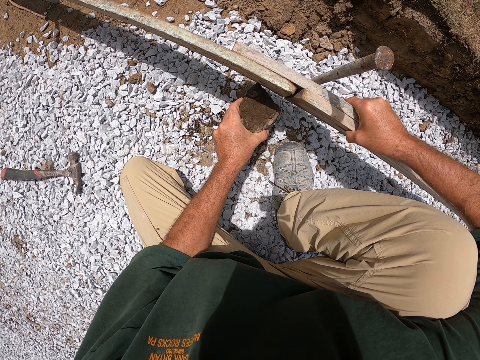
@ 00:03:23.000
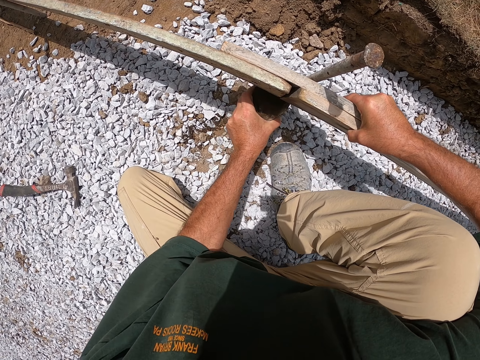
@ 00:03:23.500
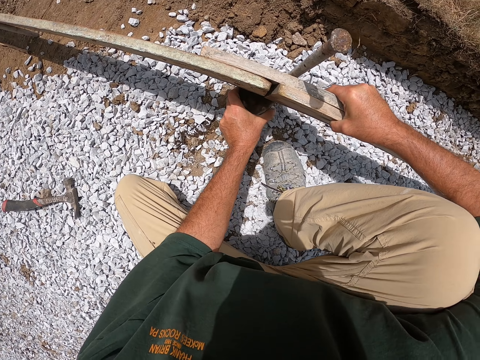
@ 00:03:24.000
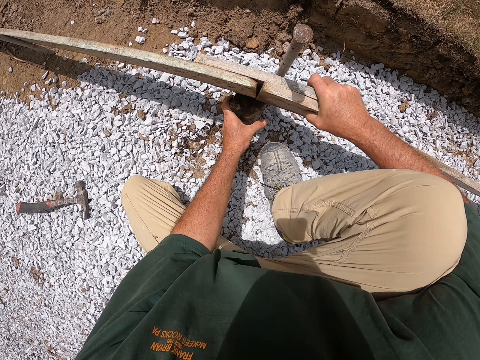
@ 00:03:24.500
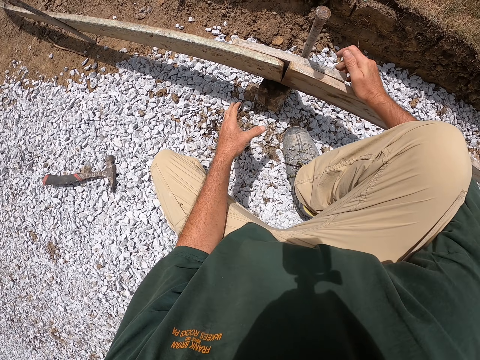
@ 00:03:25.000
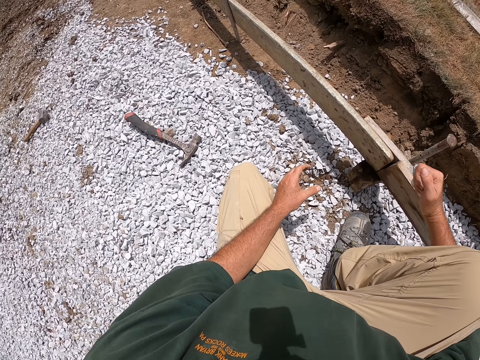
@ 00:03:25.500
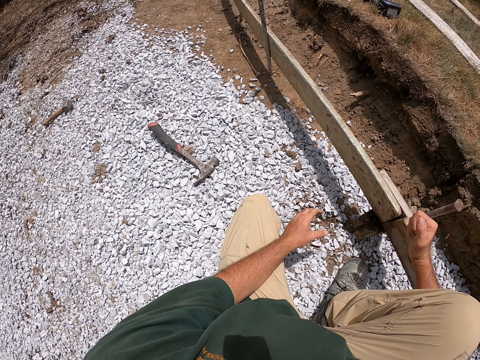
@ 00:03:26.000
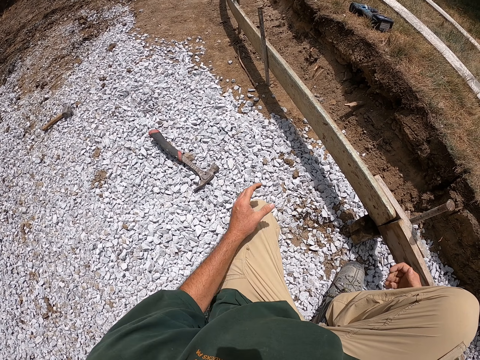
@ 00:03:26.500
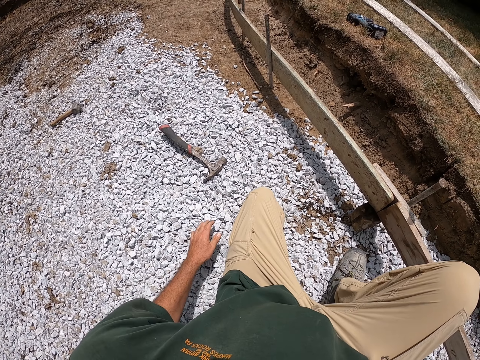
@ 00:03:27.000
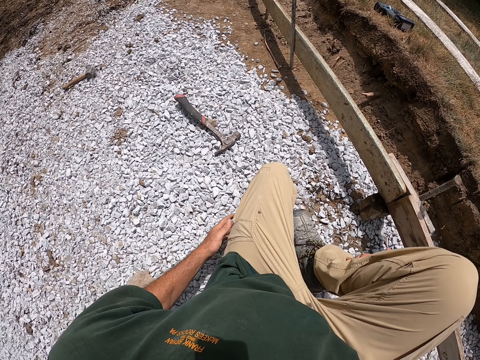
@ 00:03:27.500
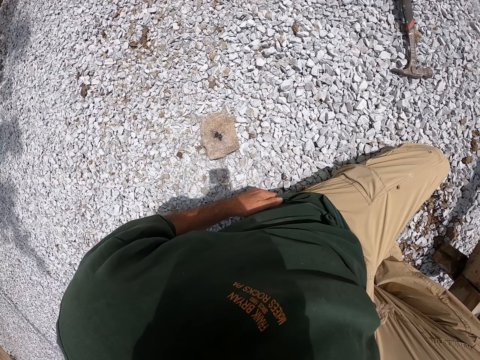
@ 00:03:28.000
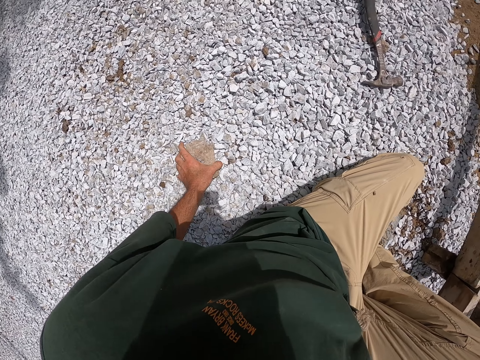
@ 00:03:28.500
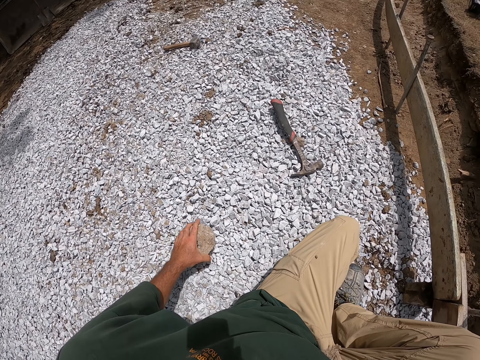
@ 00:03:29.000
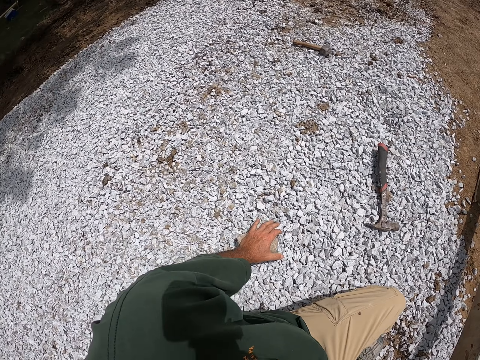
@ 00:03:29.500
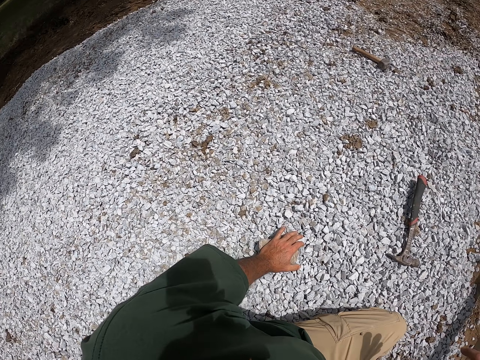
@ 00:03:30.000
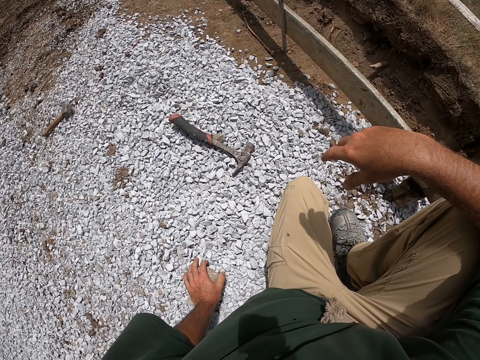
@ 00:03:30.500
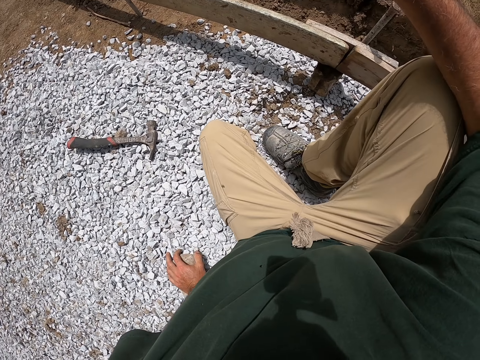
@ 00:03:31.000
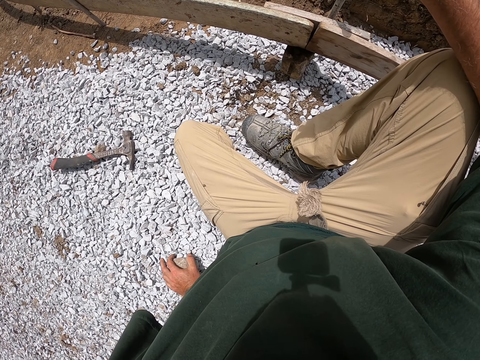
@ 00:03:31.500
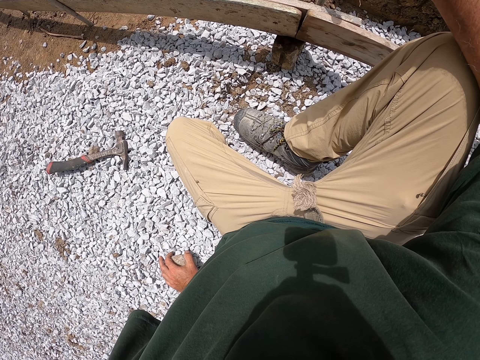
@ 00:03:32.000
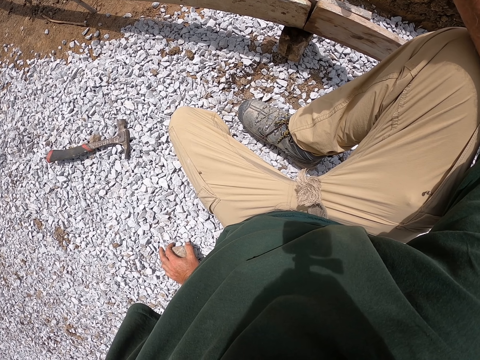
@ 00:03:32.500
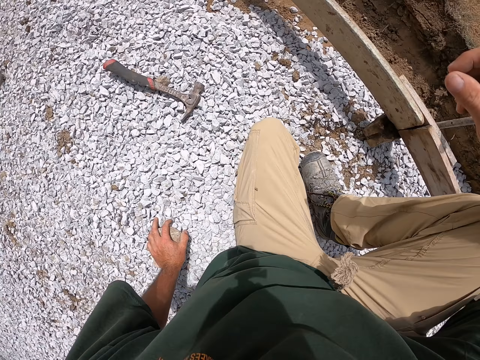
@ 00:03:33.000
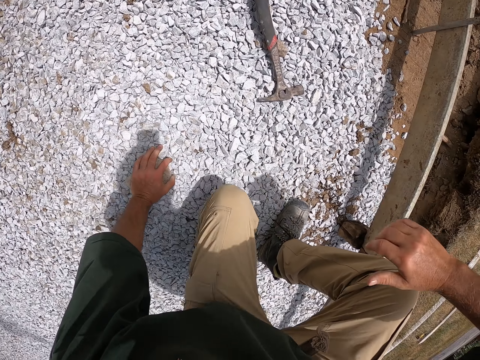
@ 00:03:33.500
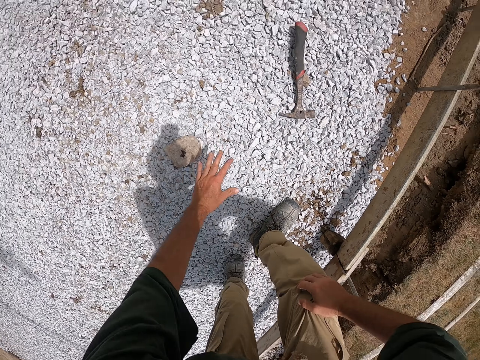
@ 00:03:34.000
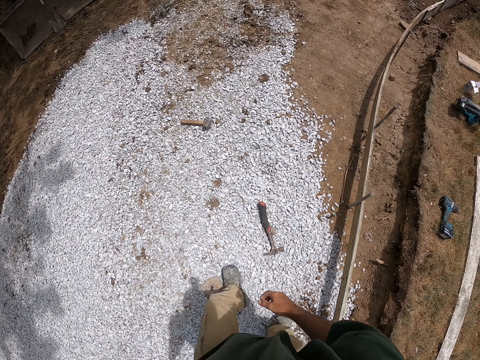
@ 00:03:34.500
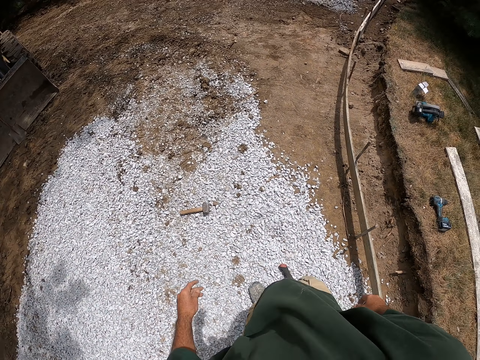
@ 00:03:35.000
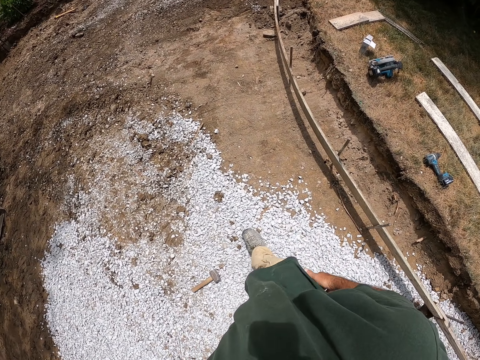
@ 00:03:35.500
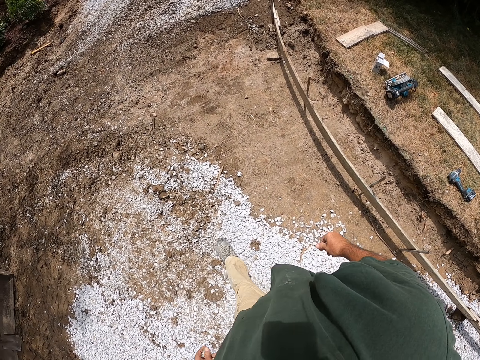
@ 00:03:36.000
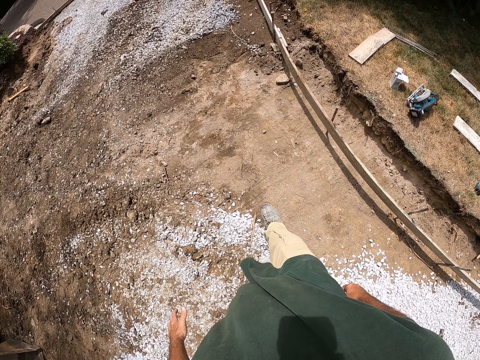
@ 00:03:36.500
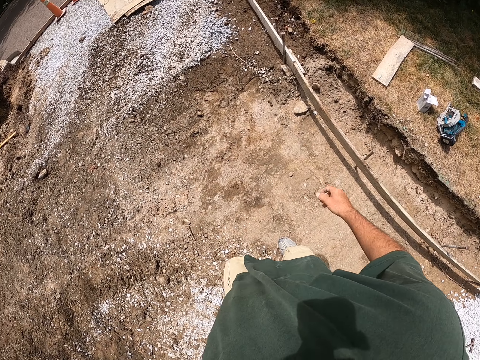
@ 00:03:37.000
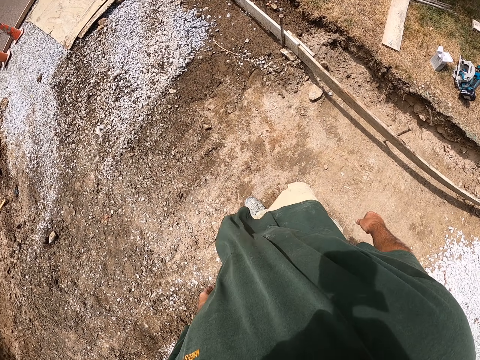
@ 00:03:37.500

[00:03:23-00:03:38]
The camera wearer lifts the wood. He places the stone under the wood. He hits the wood with his right hand. He looks around the compound. He holds the stone on the ground. He looks around the compound. He stands up and walks around the compound.

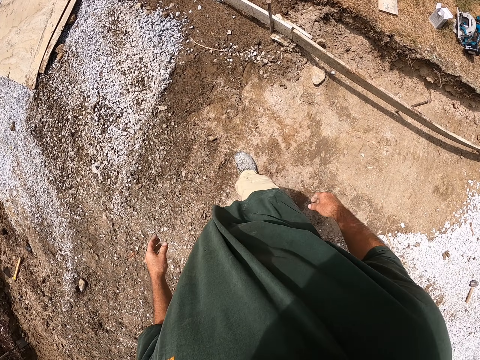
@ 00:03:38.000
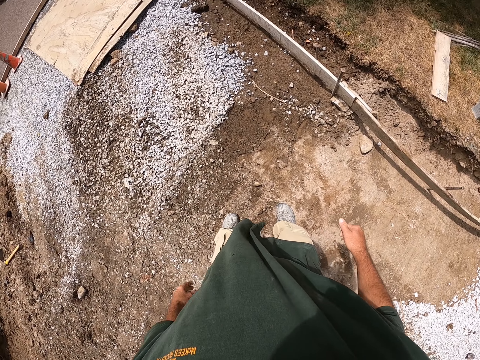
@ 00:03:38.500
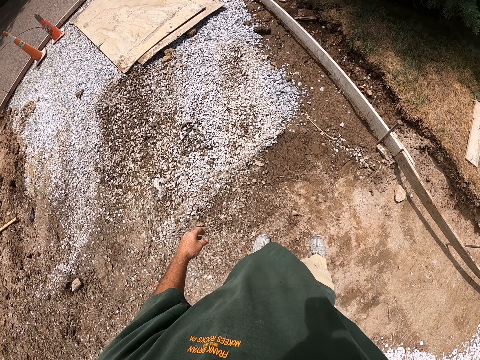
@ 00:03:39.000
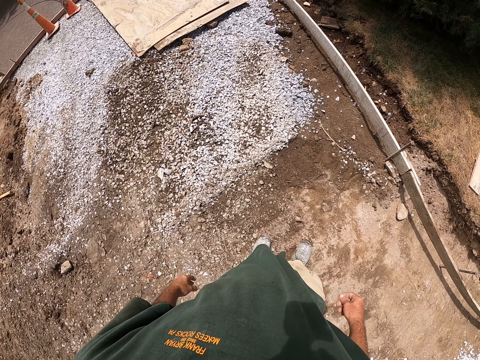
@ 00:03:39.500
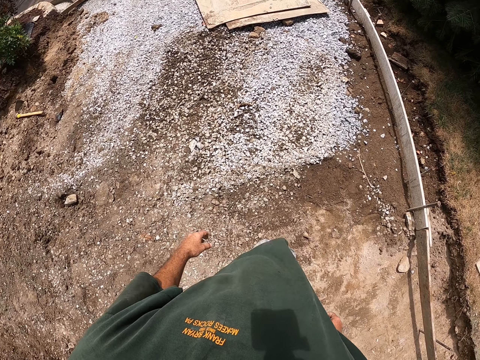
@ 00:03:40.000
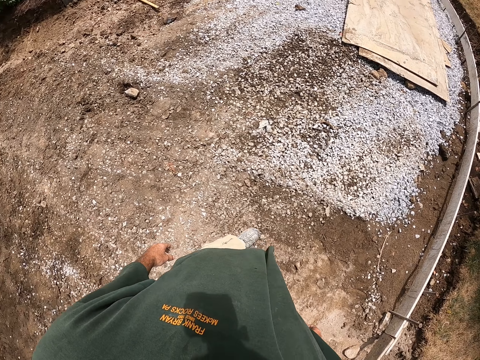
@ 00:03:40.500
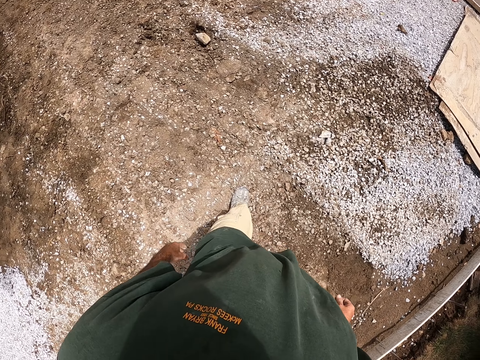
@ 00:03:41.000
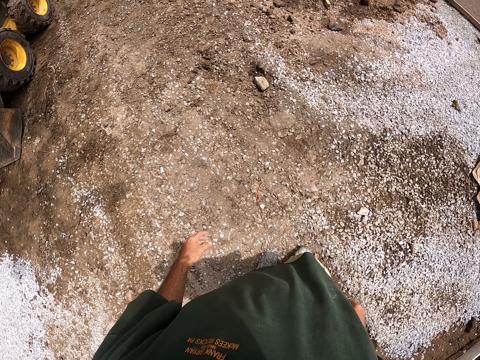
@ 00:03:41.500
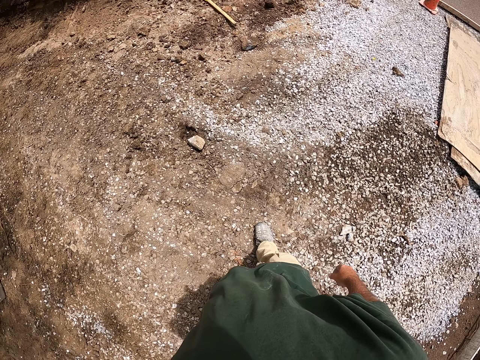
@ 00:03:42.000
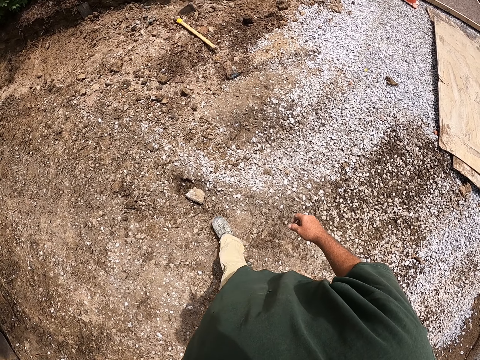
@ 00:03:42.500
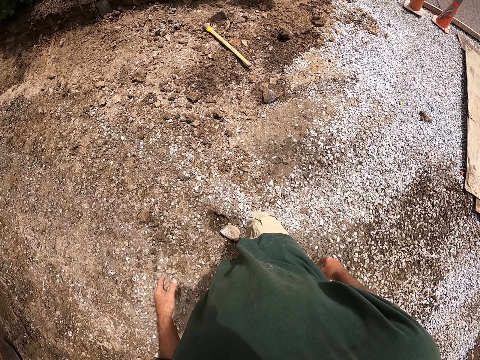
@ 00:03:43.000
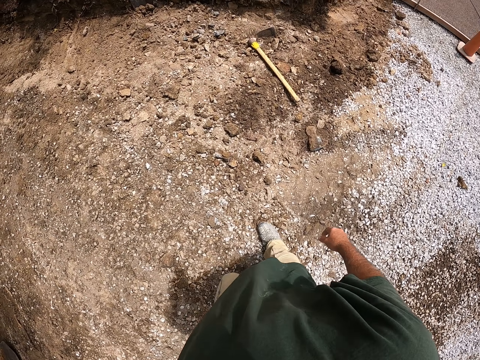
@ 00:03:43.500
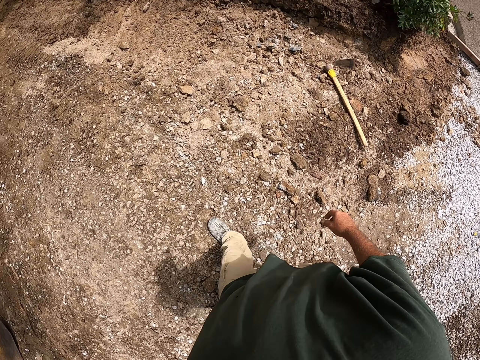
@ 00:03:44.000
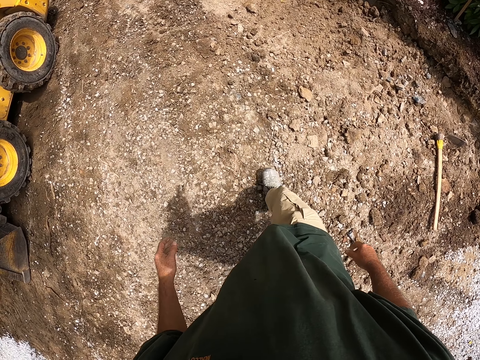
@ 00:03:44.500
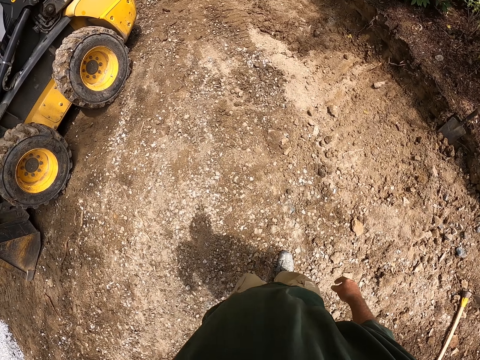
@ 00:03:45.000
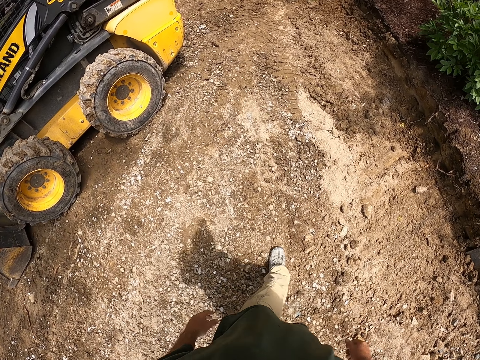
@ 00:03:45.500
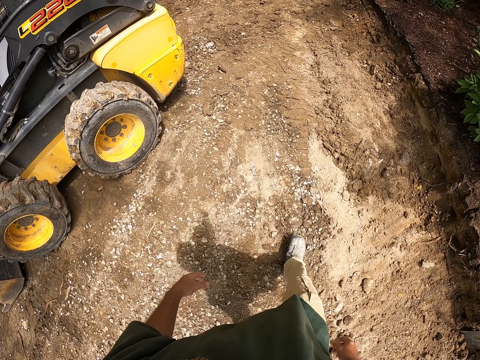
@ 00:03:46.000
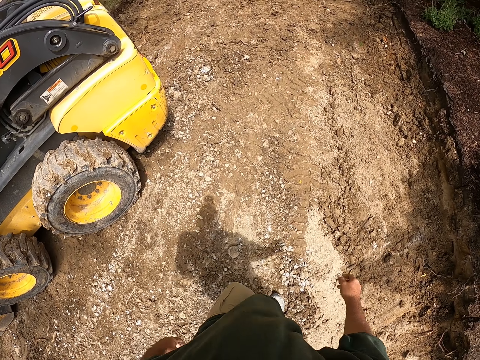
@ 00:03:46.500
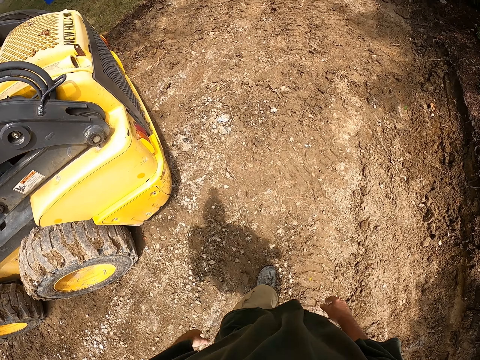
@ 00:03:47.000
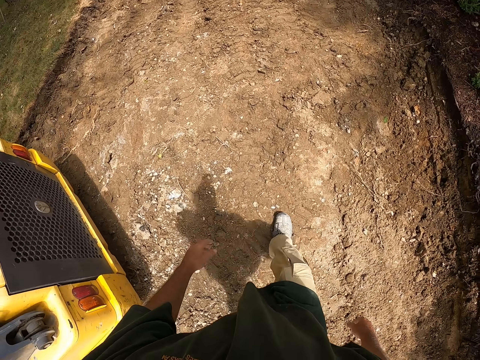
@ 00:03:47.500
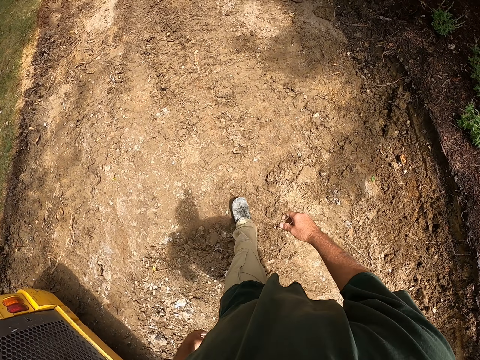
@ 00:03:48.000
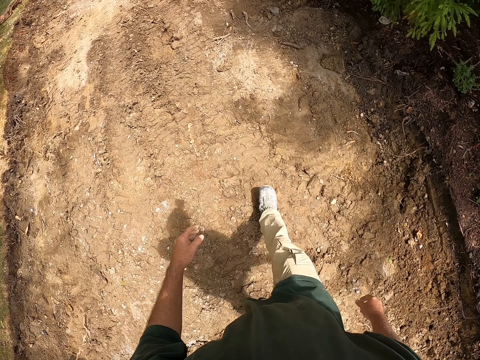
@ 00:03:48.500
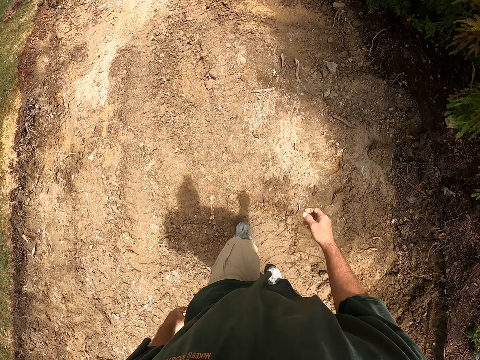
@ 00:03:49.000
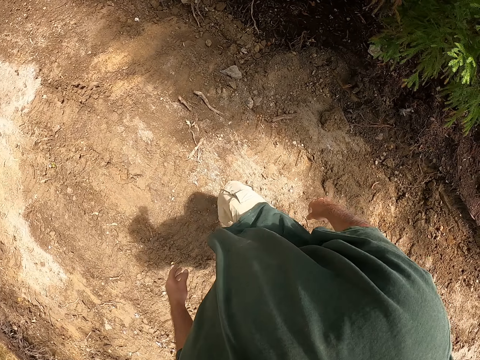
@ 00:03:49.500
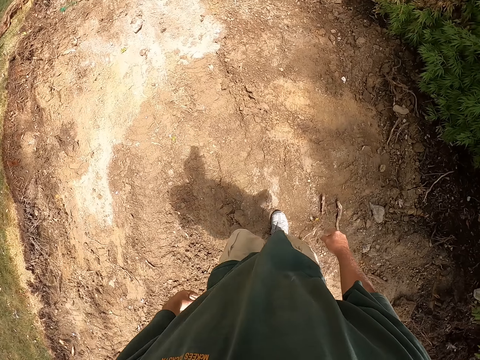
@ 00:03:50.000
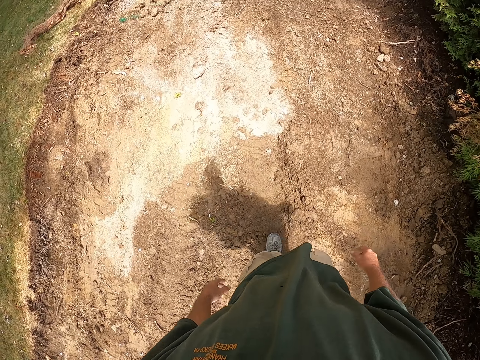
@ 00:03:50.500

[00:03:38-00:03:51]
The camera wearer looks around the compound. They walk around the compound.
